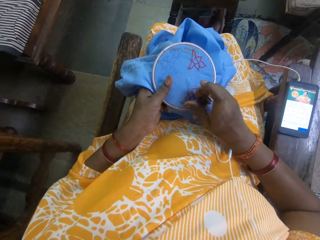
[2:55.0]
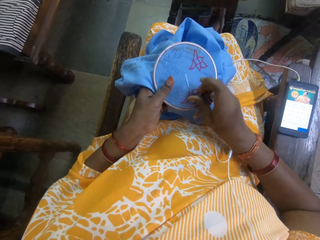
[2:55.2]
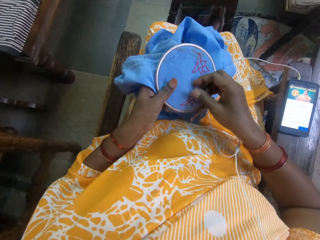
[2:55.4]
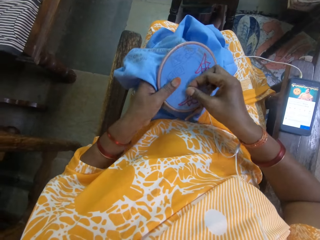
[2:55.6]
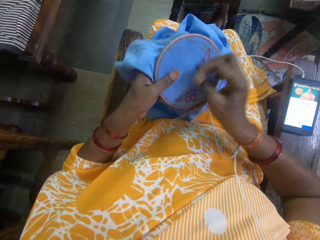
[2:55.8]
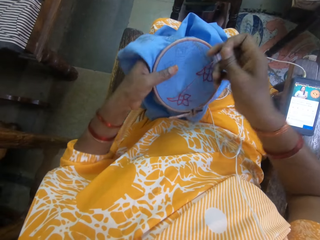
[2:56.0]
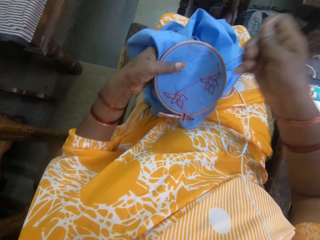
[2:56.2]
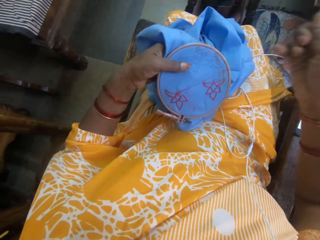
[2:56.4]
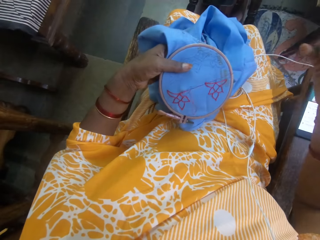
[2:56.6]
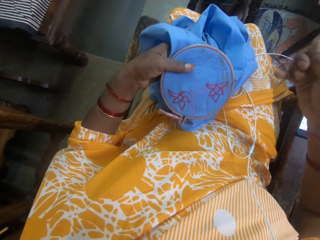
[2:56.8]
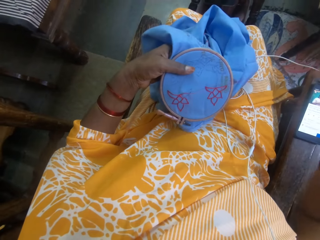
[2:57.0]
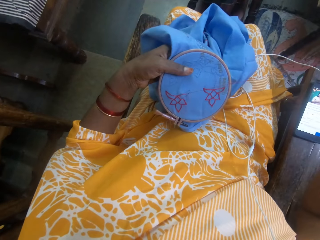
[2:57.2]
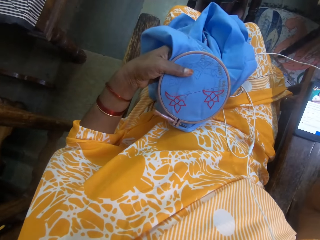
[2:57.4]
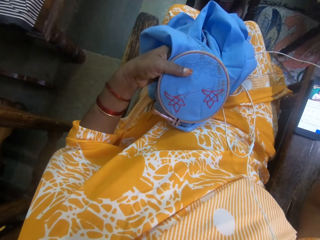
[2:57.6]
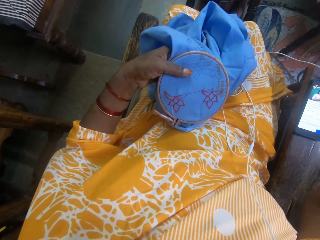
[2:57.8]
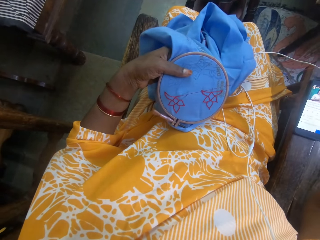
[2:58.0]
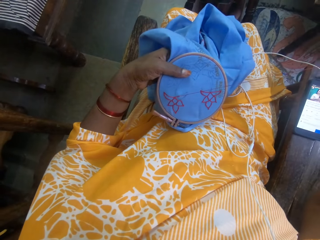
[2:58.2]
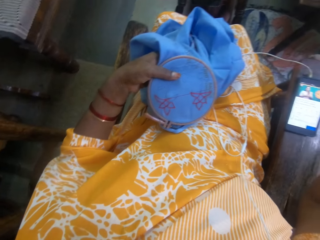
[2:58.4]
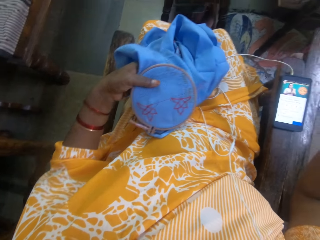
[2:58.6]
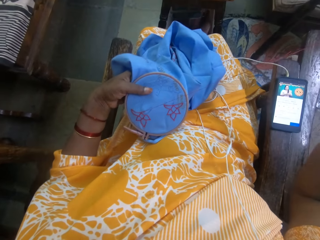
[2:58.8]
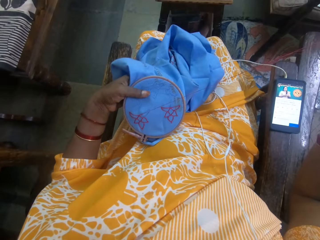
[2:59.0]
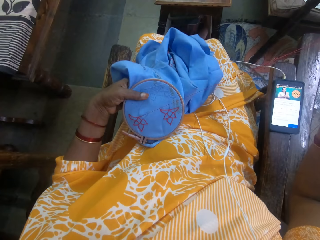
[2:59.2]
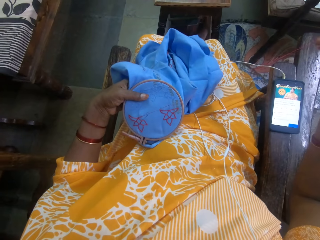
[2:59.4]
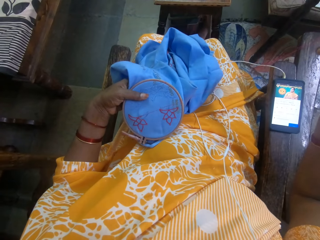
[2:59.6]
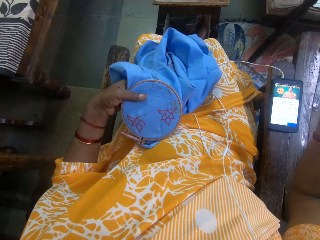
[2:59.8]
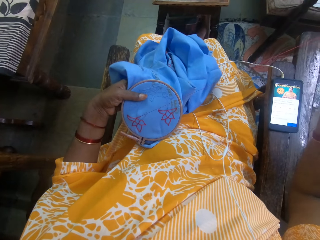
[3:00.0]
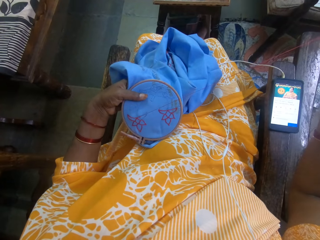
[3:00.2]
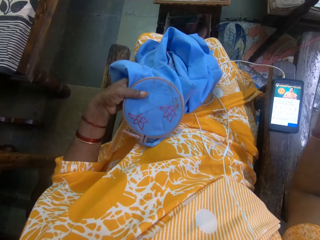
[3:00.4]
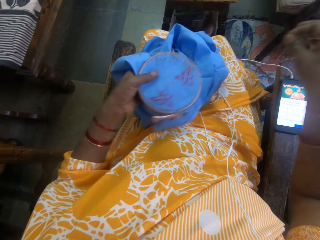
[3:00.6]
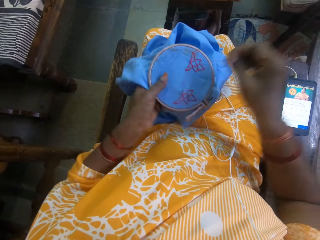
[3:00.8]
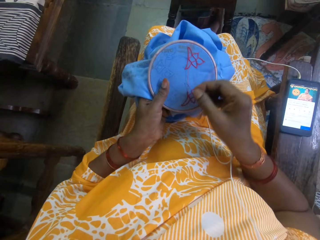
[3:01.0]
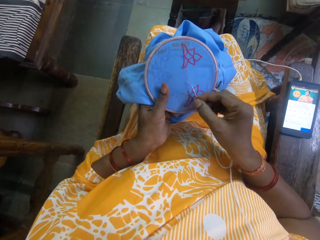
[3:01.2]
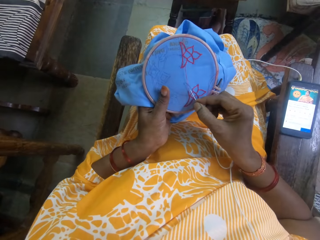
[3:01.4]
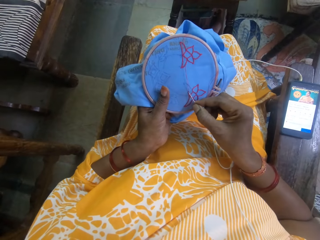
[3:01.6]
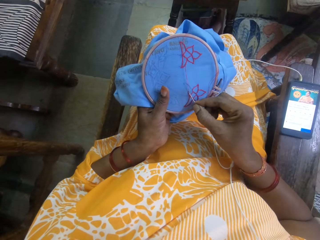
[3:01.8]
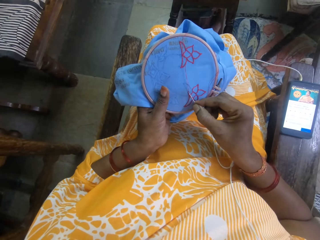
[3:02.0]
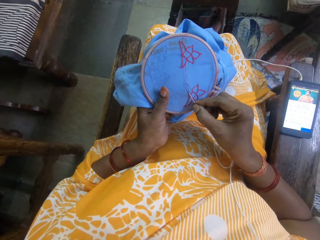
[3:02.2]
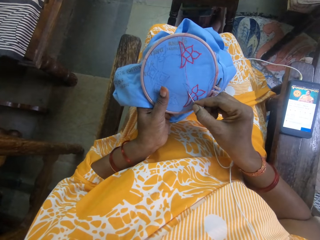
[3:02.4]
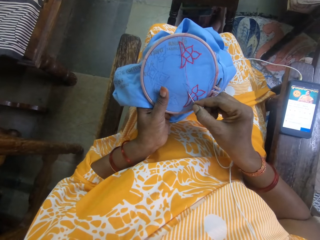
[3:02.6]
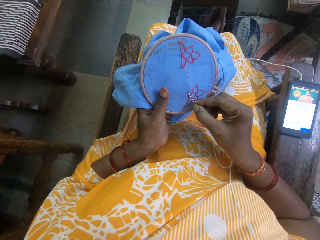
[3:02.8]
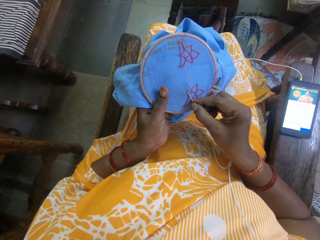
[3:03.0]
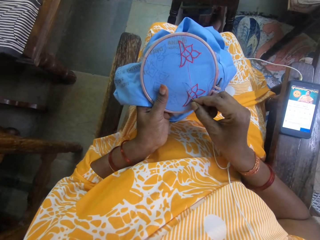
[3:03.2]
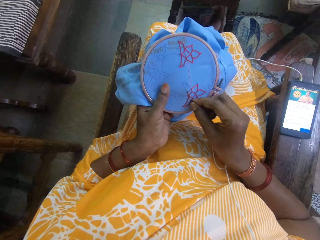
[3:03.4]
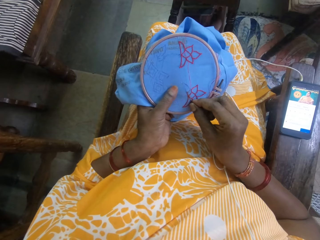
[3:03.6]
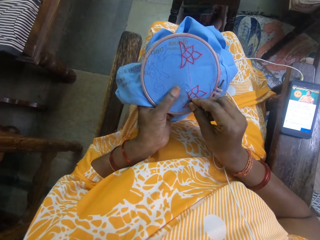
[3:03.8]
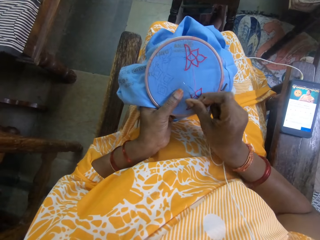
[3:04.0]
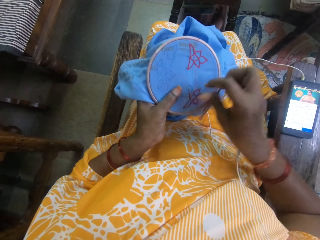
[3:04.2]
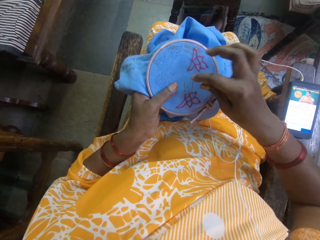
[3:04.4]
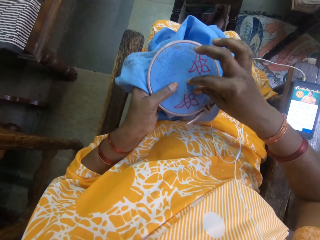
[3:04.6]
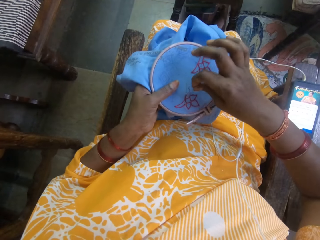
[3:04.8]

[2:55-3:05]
The camera wearer pulls the thread. They sew the cloth with a needle.

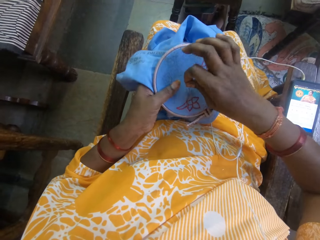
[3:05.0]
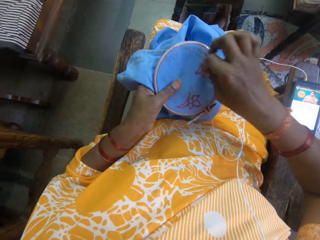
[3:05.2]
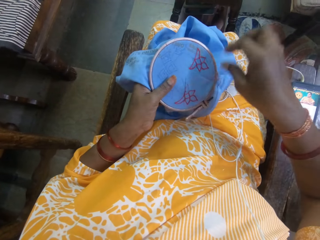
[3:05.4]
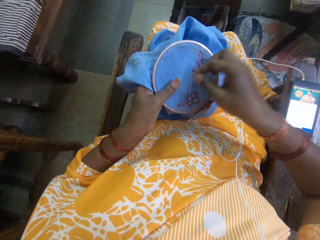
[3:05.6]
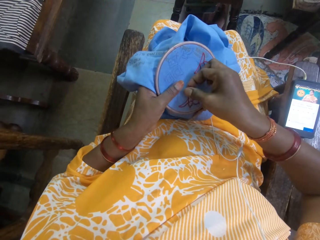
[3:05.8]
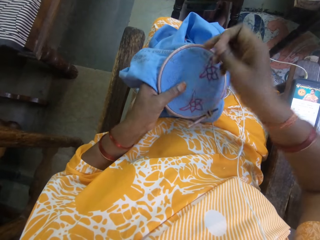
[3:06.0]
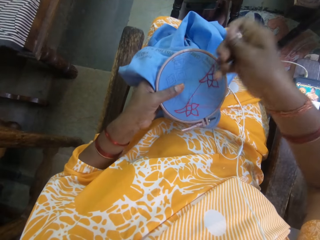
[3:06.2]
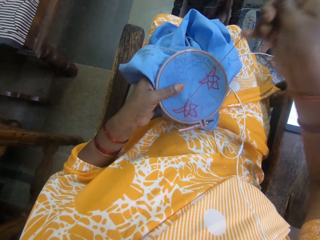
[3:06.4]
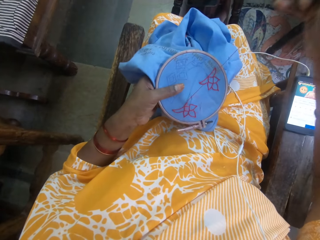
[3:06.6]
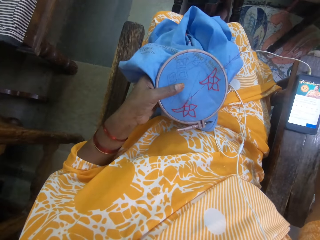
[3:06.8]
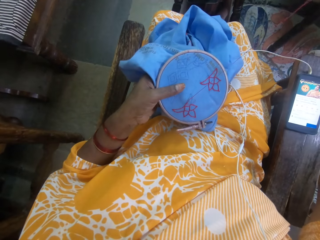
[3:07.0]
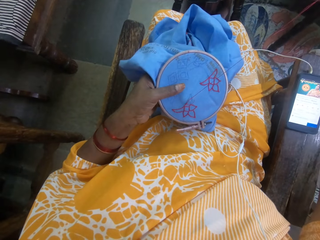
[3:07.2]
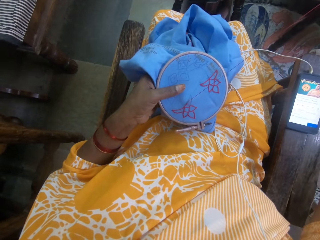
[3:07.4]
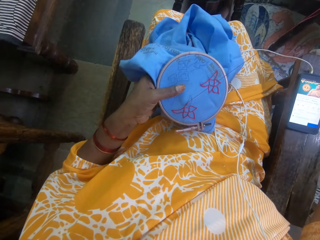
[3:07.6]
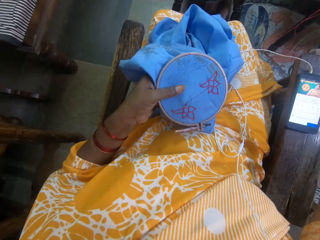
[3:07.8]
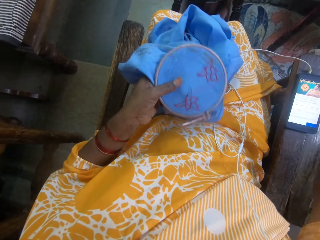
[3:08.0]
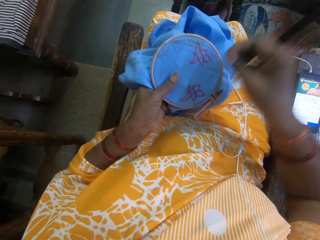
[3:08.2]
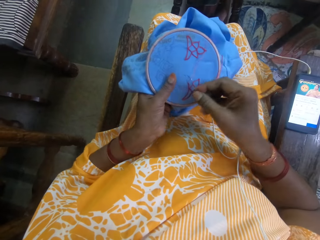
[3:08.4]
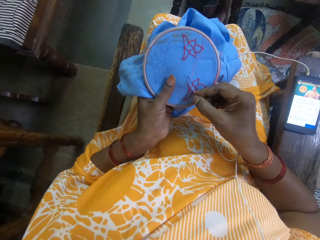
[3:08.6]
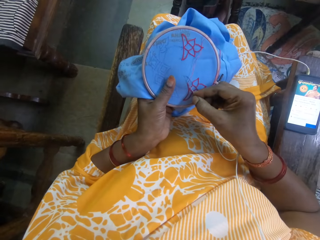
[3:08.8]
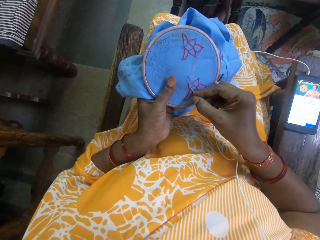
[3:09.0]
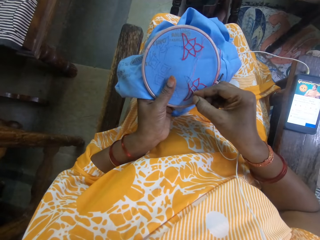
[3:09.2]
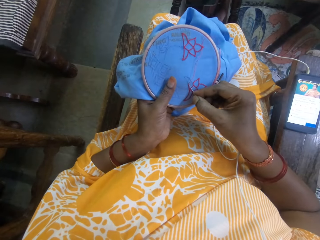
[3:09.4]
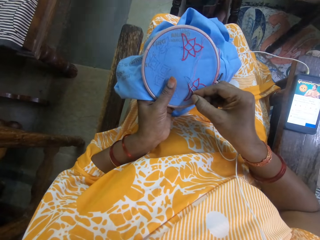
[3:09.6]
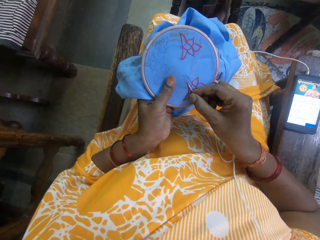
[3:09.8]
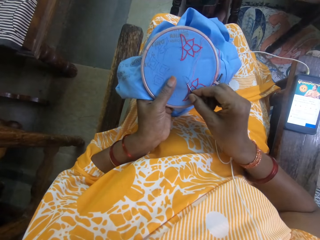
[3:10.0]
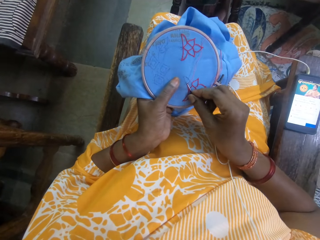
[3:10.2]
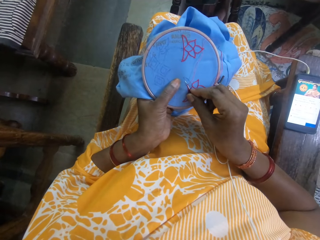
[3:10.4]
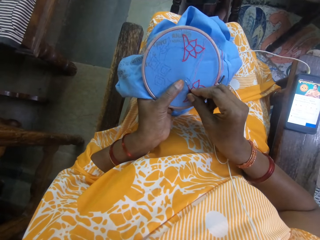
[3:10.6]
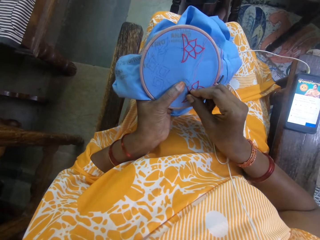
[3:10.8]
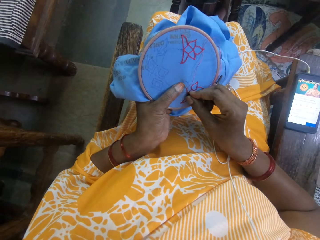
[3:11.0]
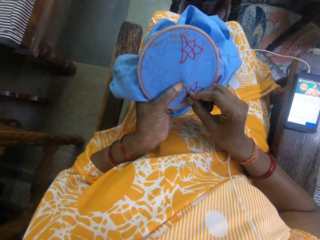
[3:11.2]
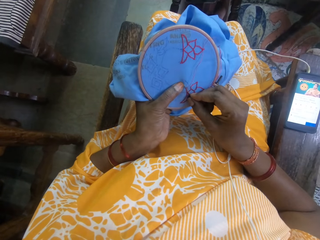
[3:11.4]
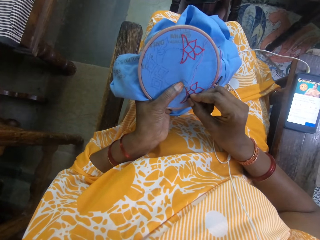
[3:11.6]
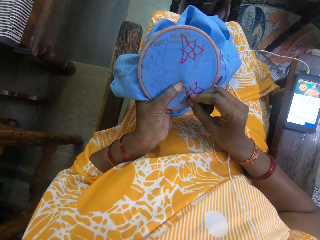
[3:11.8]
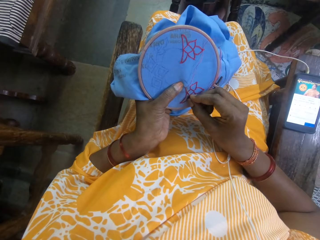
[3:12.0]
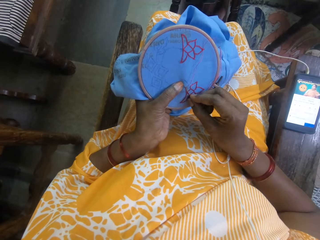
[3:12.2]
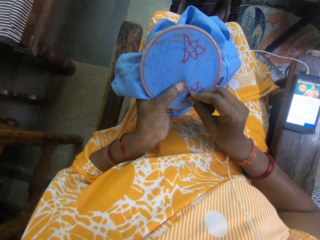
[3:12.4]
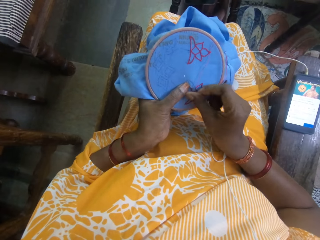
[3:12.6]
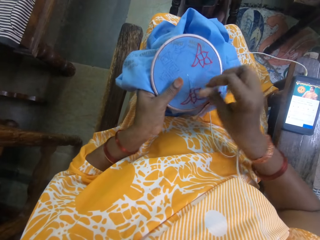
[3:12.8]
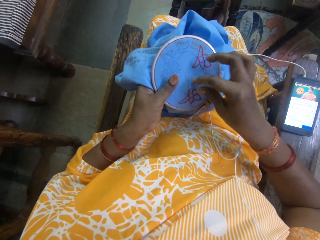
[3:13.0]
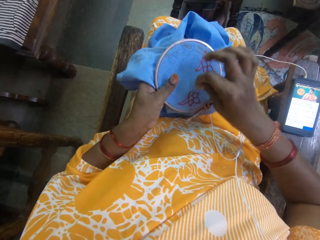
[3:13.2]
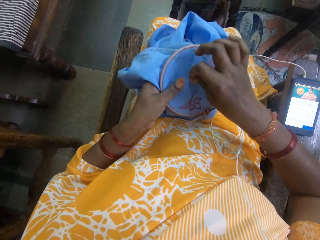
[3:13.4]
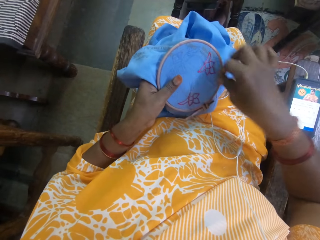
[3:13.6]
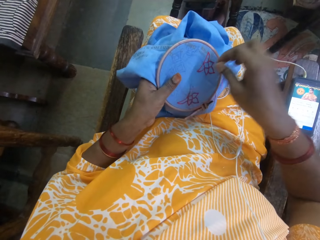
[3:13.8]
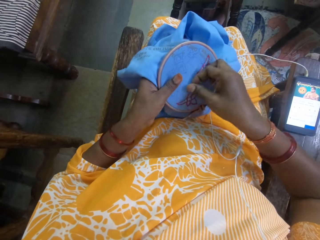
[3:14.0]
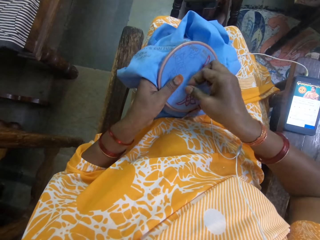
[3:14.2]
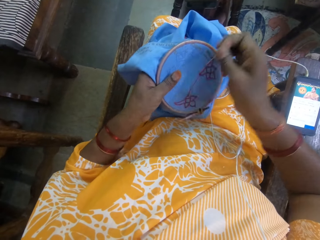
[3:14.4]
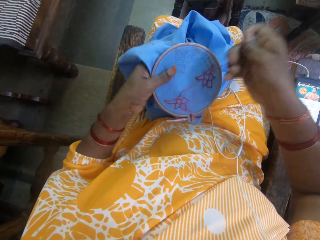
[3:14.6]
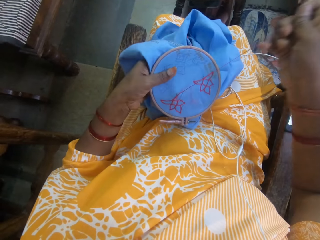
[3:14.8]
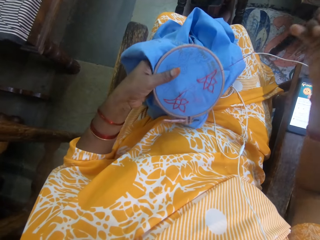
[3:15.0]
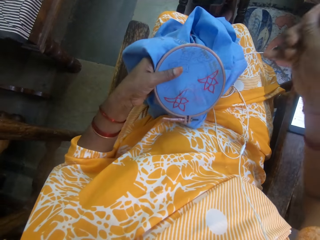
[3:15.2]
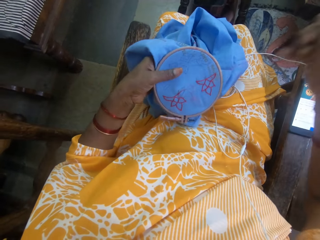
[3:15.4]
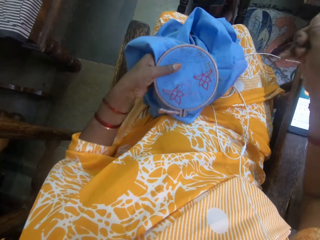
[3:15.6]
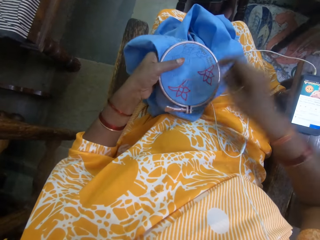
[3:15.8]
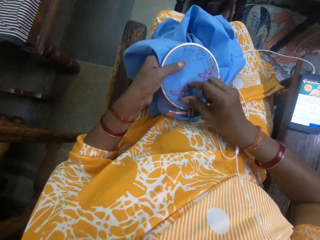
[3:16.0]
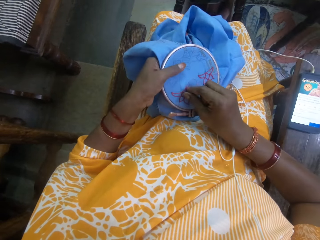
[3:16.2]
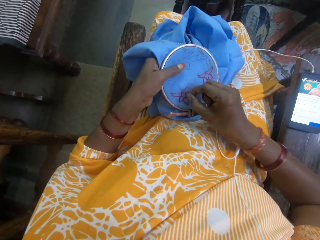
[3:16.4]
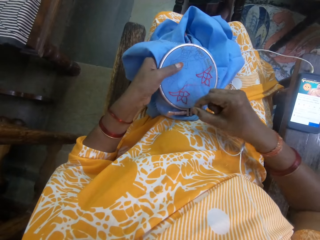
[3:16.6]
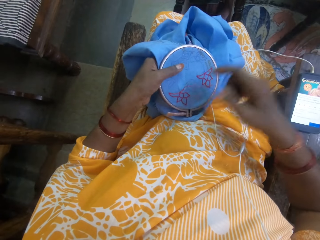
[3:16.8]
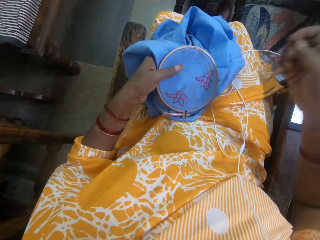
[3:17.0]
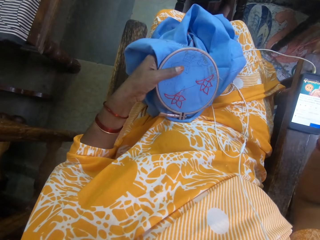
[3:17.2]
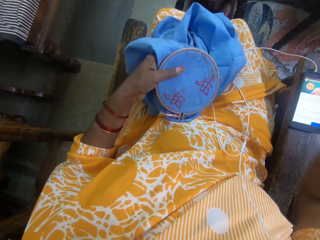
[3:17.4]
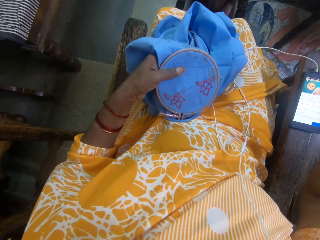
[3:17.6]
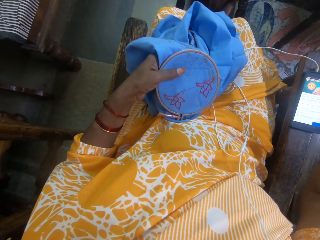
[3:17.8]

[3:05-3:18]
The camera wearer pulls the thread. They sew the cloth with a needle. They pull the thread.
